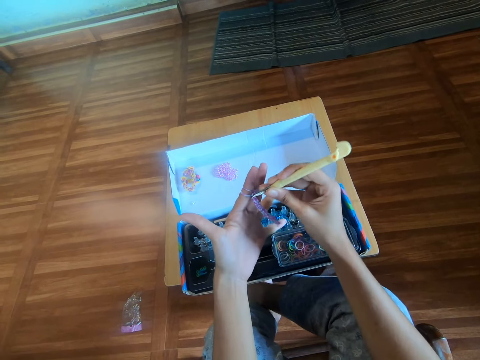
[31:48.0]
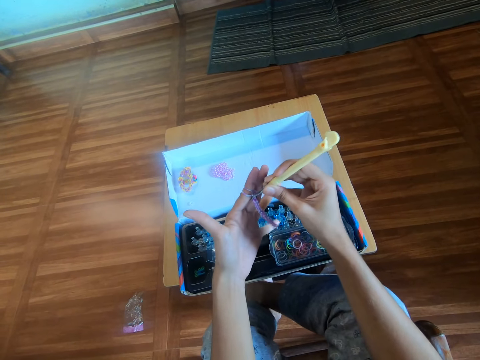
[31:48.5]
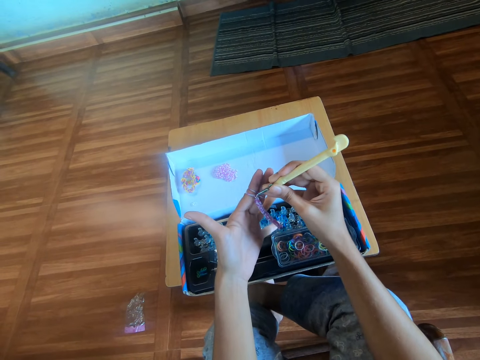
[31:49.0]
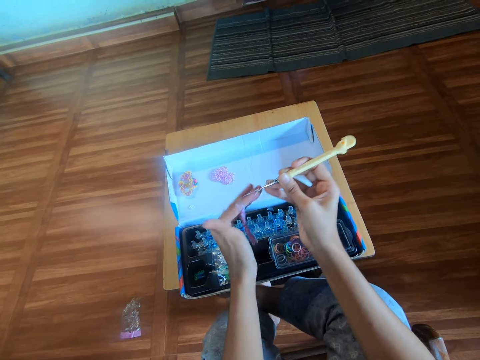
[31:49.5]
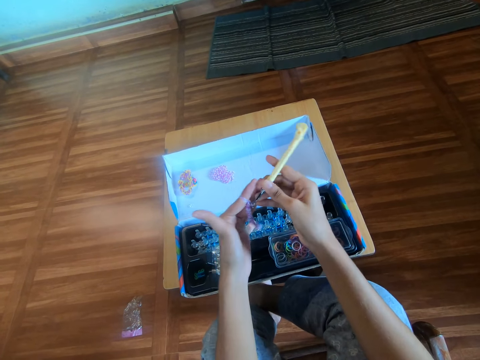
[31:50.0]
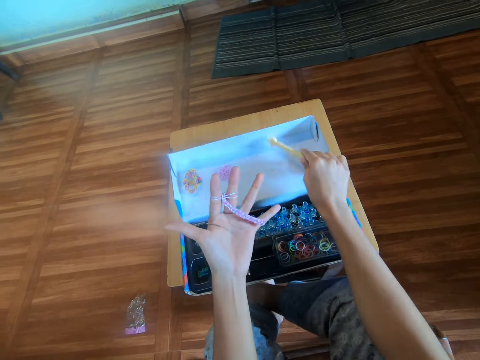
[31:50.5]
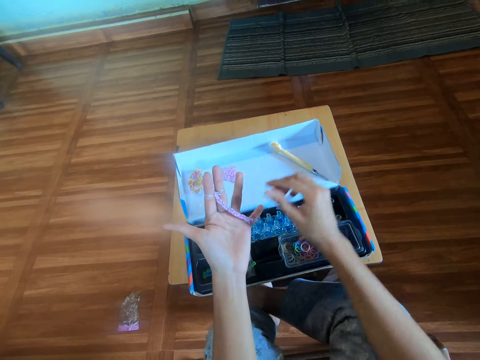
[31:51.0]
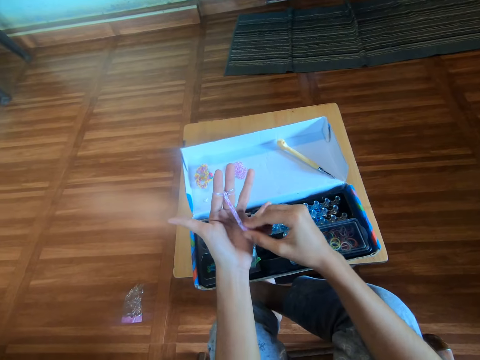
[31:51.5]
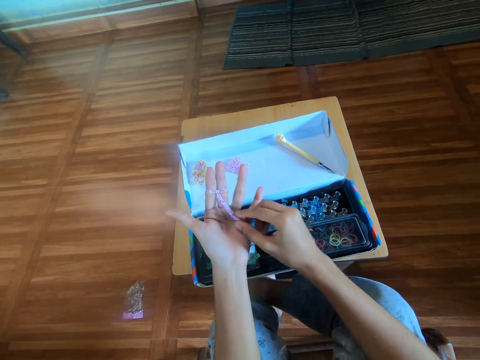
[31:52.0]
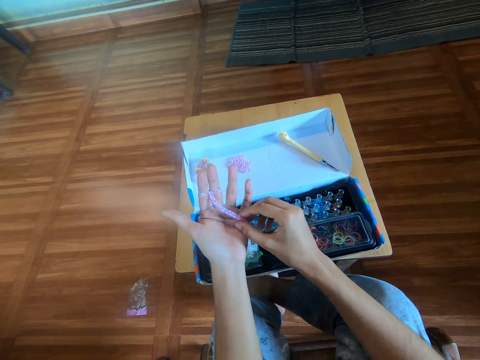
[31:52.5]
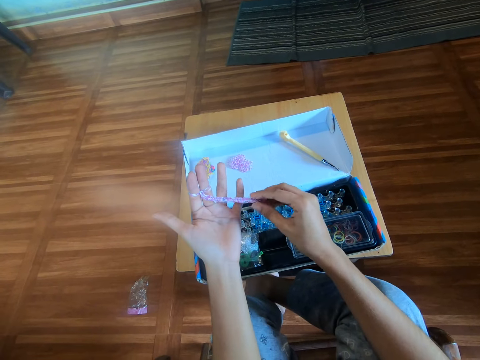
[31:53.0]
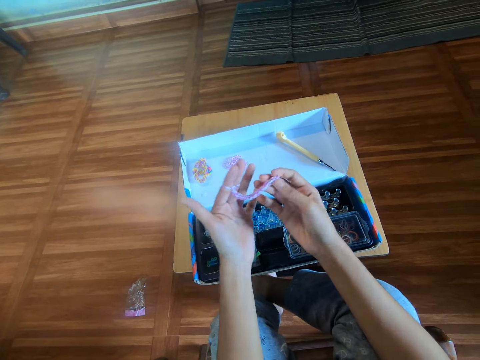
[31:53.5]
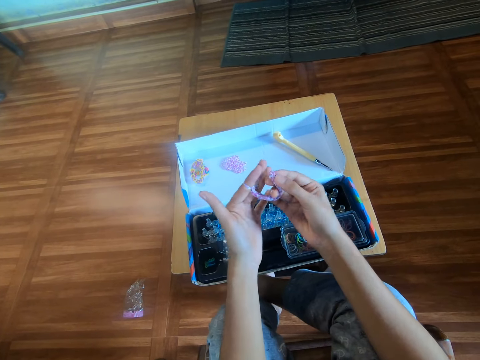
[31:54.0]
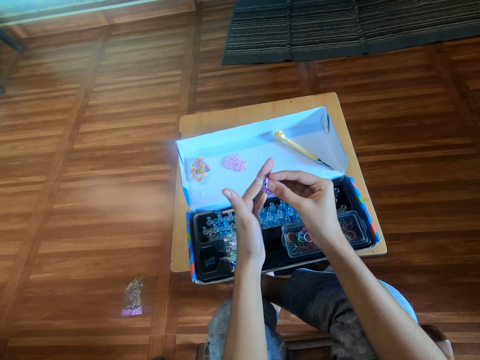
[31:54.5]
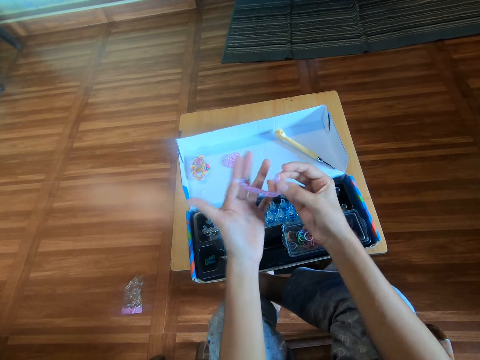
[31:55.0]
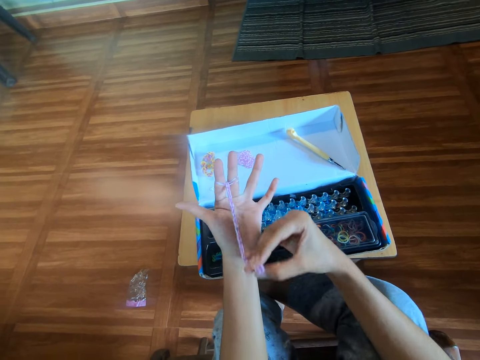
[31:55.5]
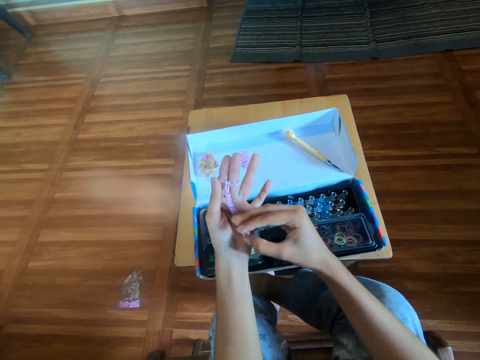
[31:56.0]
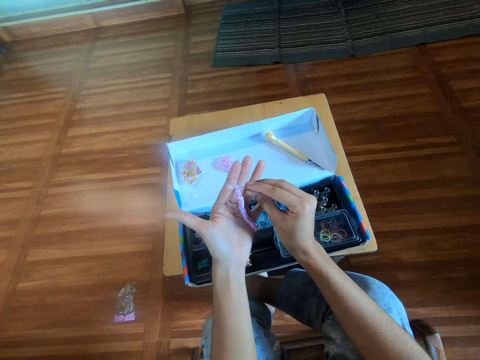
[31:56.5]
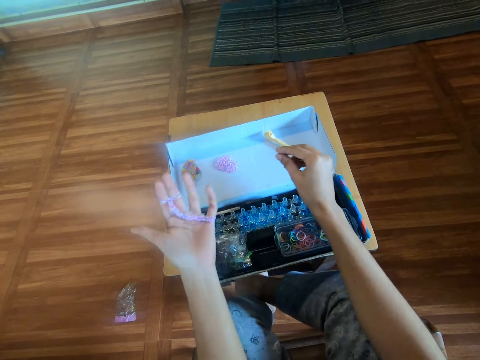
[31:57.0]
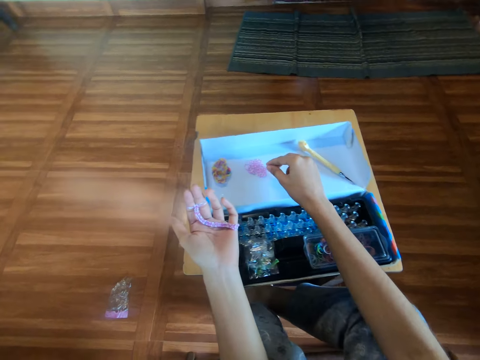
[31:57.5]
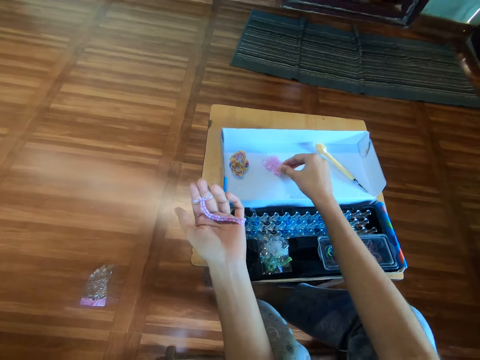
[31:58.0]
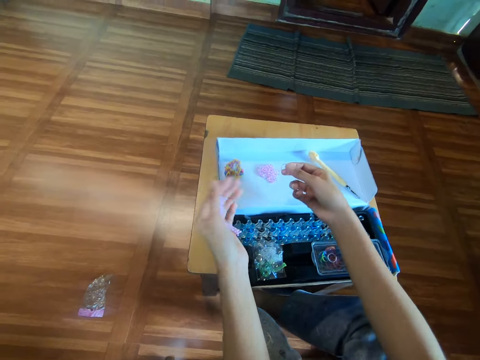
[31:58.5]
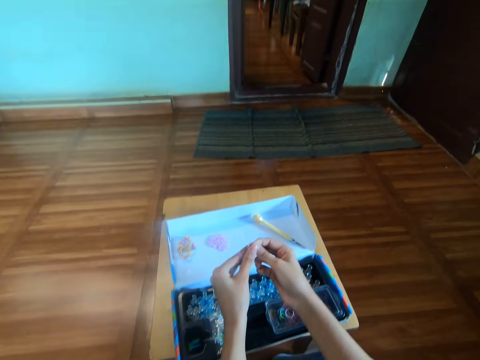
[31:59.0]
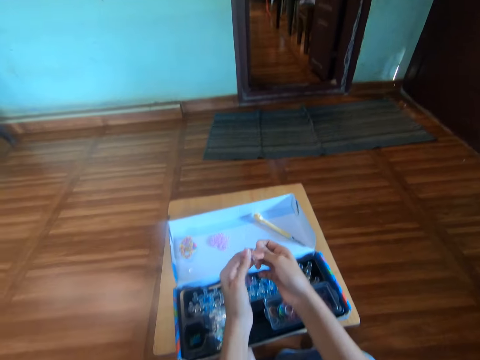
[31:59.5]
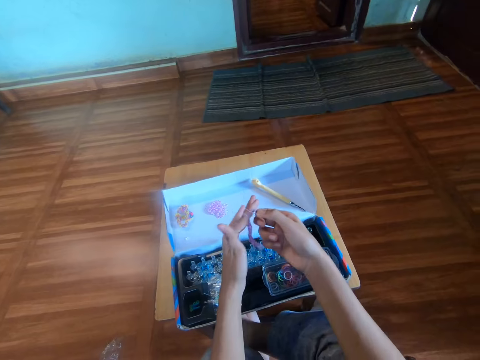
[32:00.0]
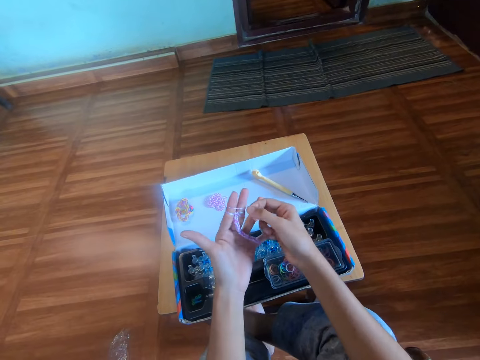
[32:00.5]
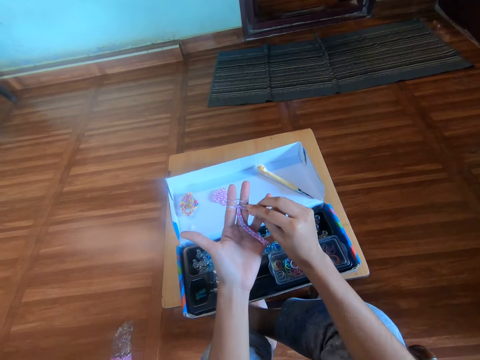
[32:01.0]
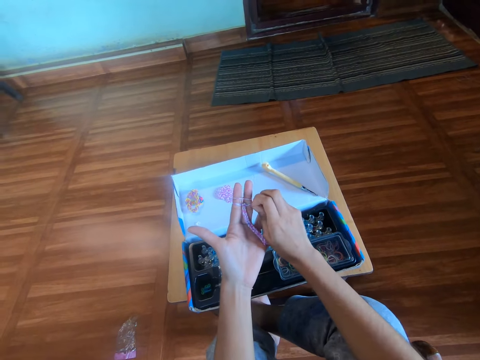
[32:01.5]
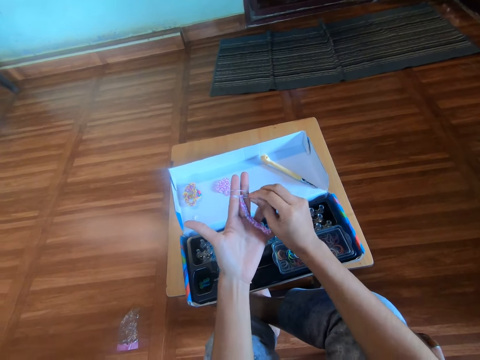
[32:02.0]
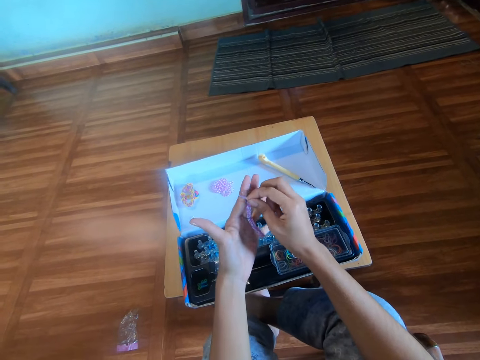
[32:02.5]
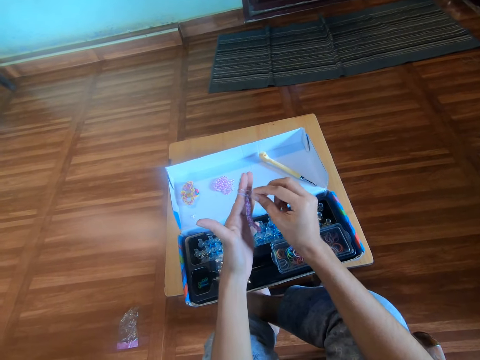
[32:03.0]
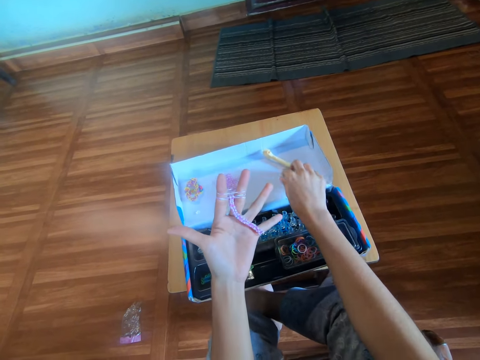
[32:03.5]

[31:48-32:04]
The camera wearer pulls the rubber band on the left hand. She twists the mini rubber bands in her left fingers with the crochet hook in her right hand. She drops the crochet hook on the box with her right hand. She pulls a loom band in her left hand with her right hand. She folds the loom band in her left hand with her right hand. She attaches a rubber band bracelet to the left index finger. She pulls the loom band in her left hand with her right hand. She picks another mini rubber band from the box with her right hand. She puts a second mini rubber band in her left fingers with her right hand. She adjusts the mini rubber bands in her left fingers with her right hand.

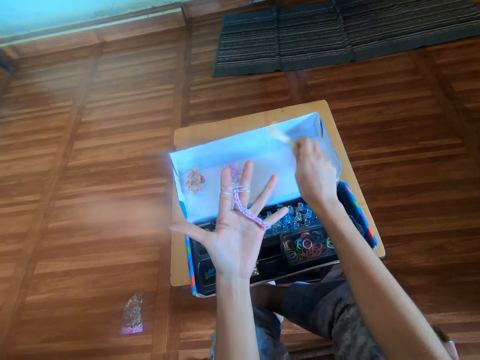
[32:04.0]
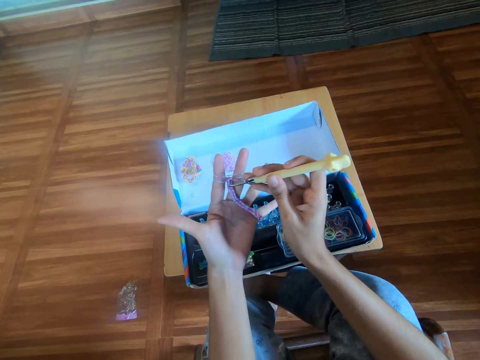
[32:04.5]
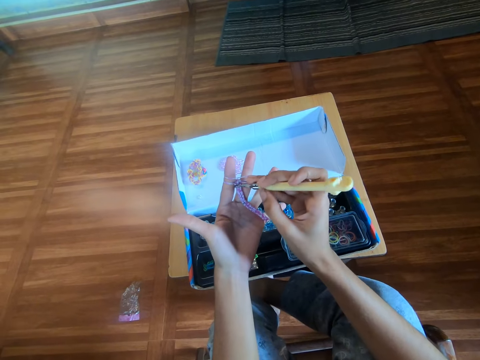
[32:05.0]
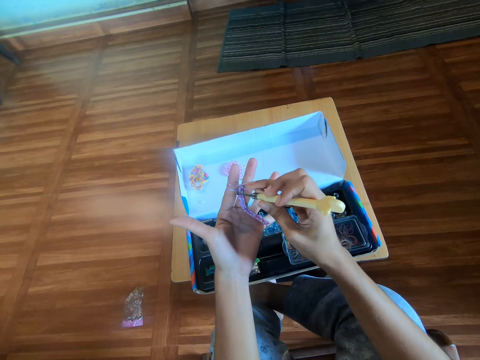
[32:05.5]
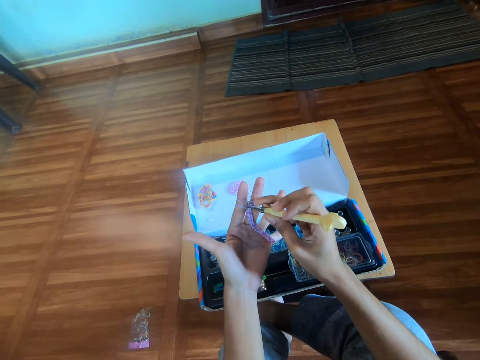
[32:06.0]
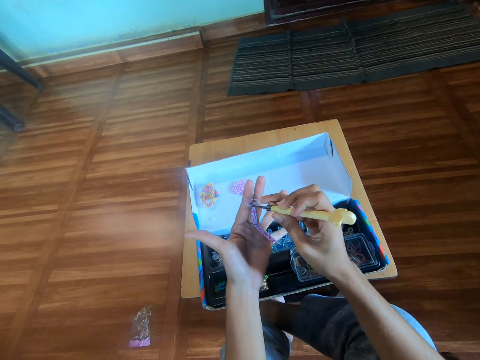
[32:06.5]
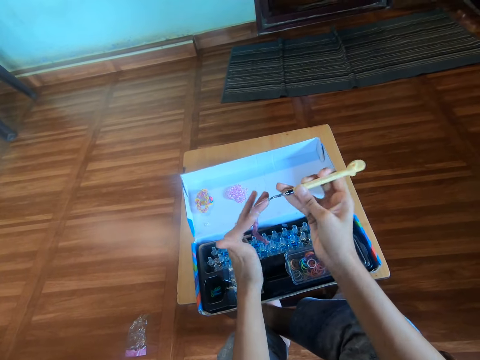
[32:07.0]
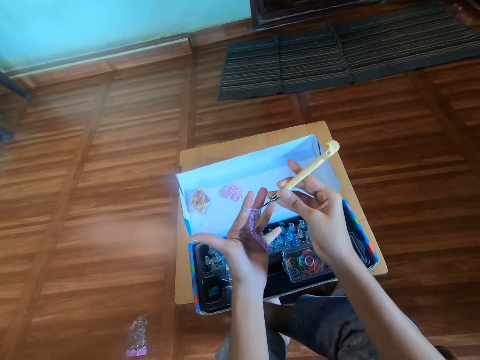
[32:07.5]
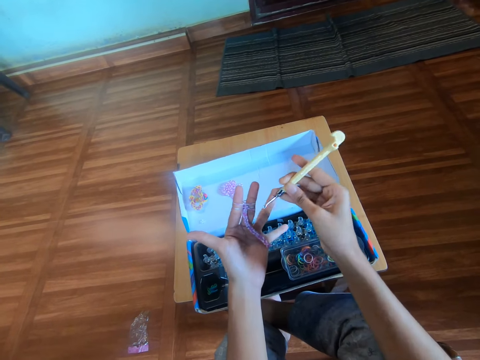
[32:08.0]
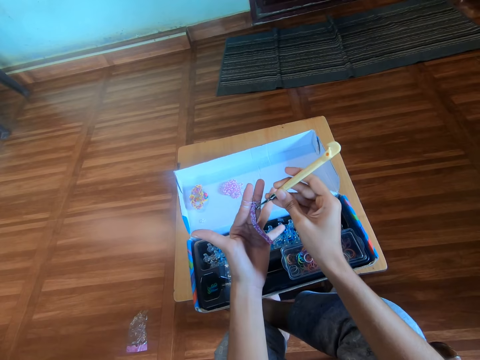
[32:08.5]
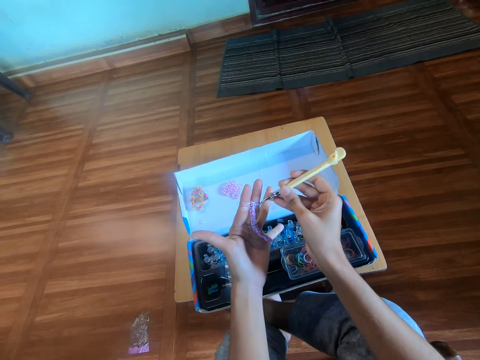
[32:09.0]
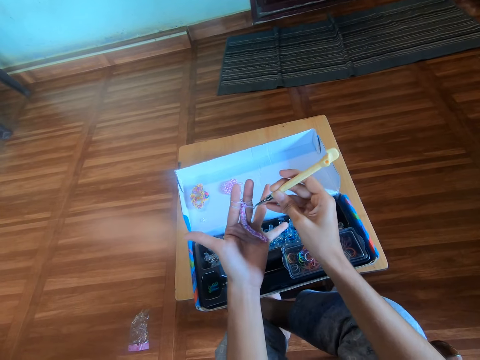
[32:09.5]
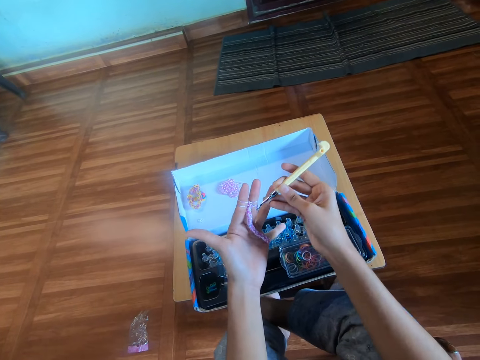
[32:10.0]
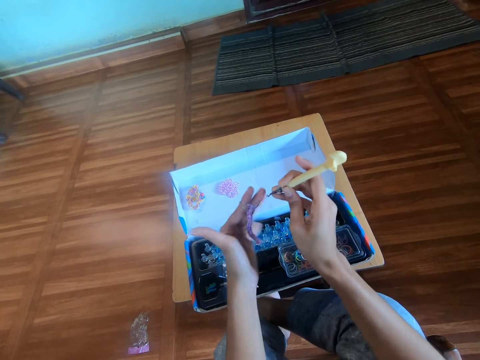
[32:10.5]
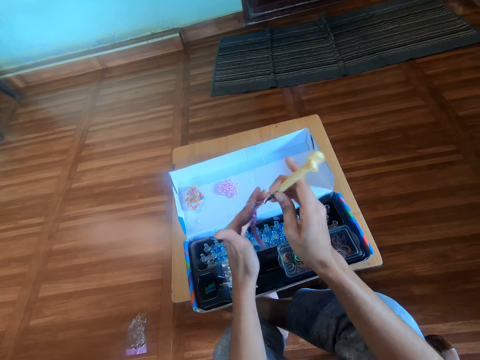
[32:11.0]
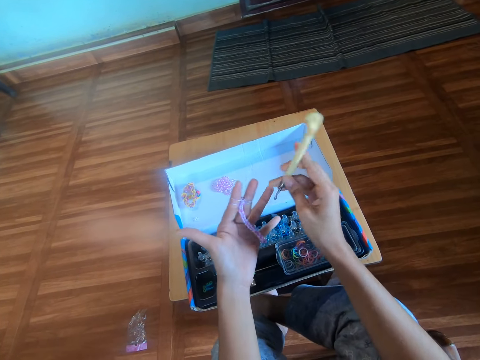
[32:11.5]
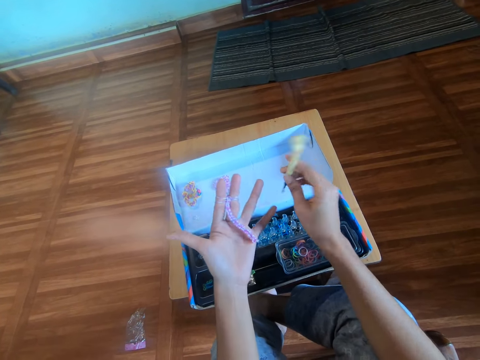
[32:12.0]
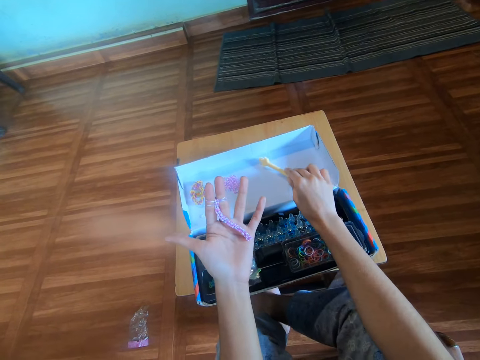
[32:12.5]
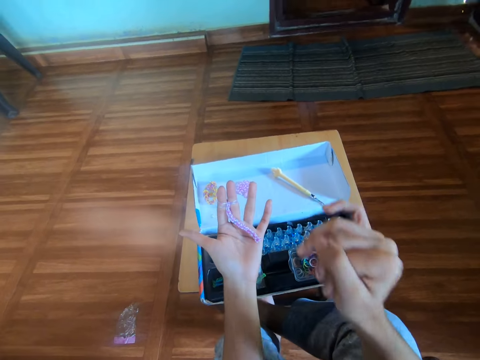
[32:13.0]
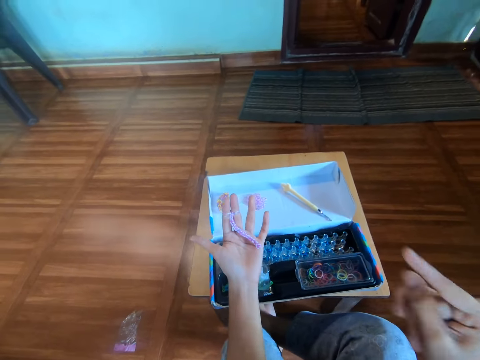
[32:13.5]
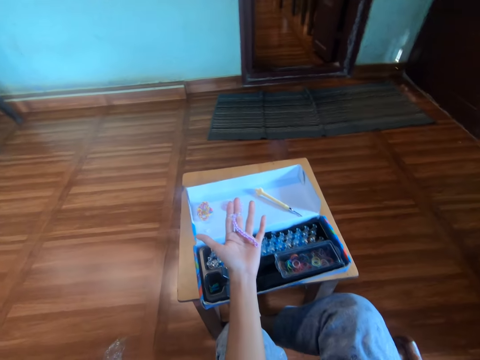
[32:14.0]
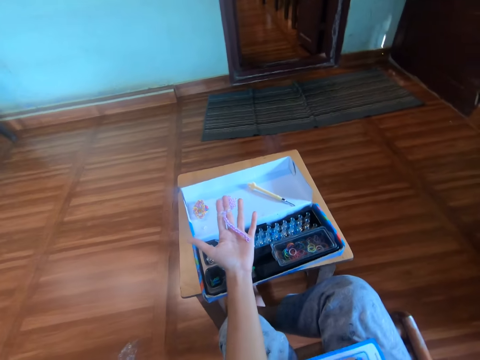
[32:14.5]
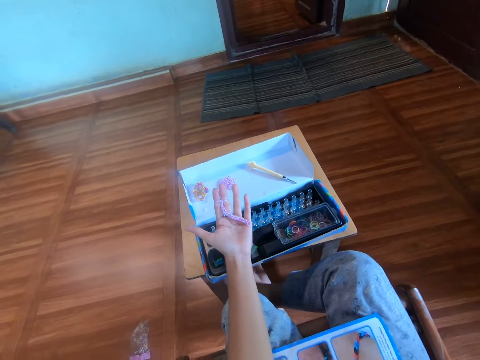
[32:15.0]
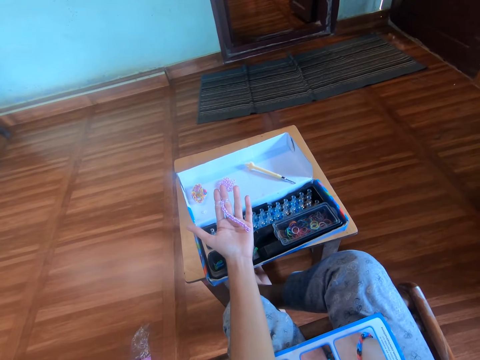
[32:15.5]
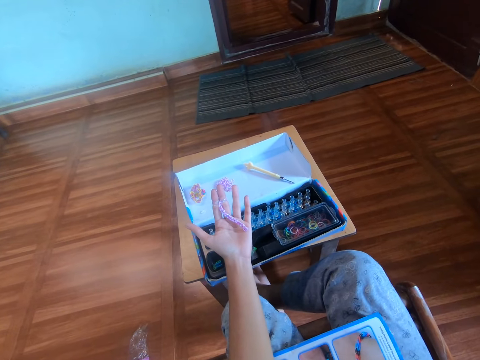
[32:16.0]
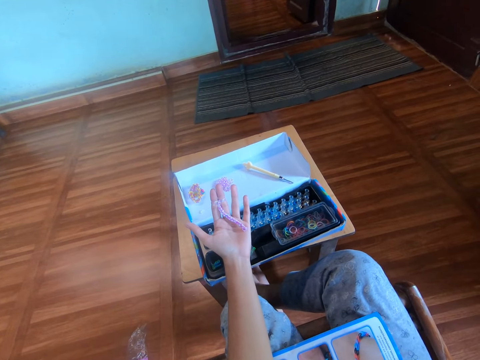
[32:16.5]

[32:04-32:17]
The camera wearer picks the crochet hook from the box with her right hand. She twists the mini rubber bands in her left fingers with the crochet hook in her right hand. She pulls the rubber band using the crochet hook. She drops the crochet hook on the box with her right hand. She moves her fingers. She touches a camera on her head with her right hand.
